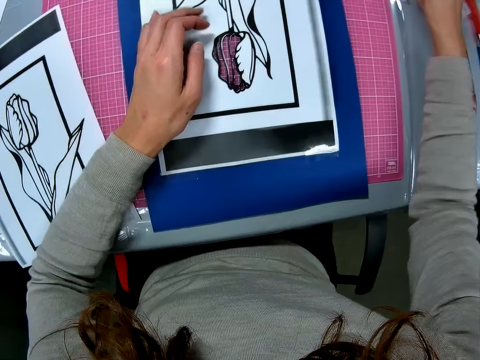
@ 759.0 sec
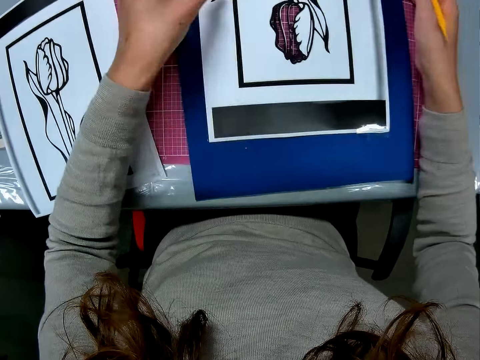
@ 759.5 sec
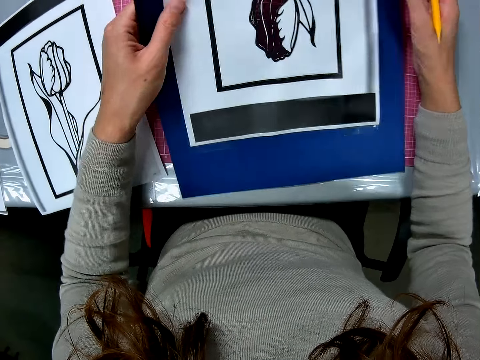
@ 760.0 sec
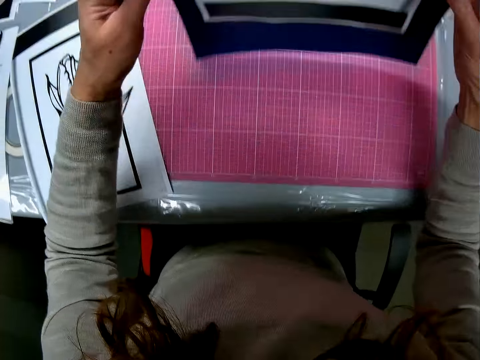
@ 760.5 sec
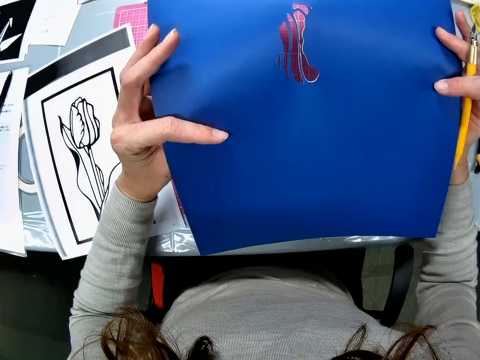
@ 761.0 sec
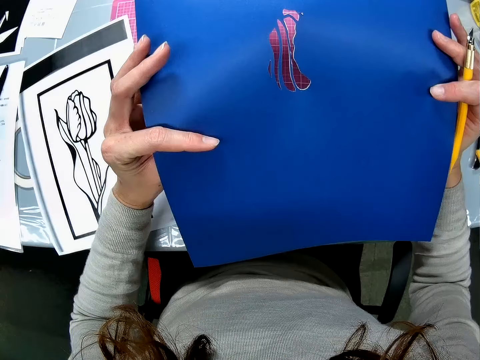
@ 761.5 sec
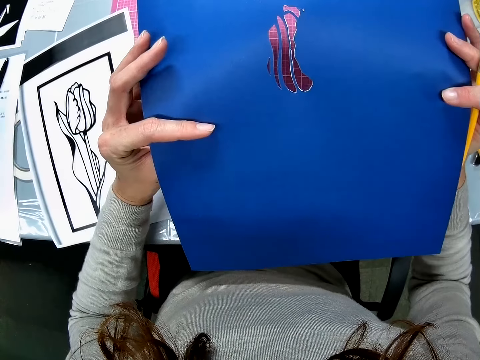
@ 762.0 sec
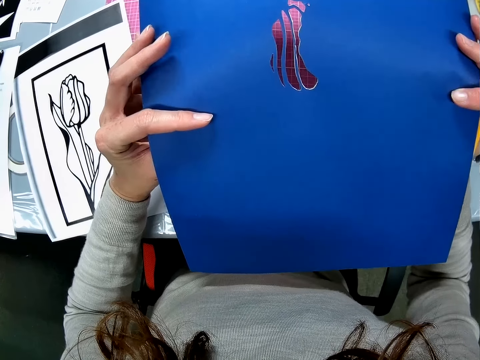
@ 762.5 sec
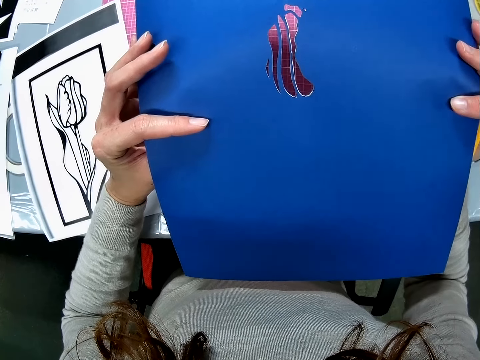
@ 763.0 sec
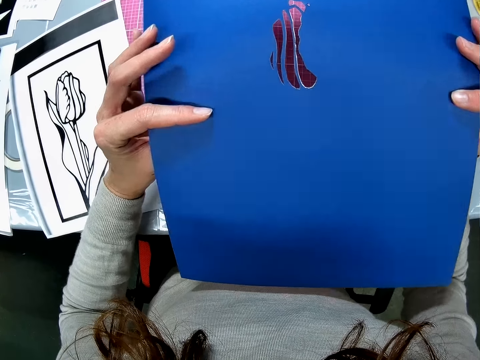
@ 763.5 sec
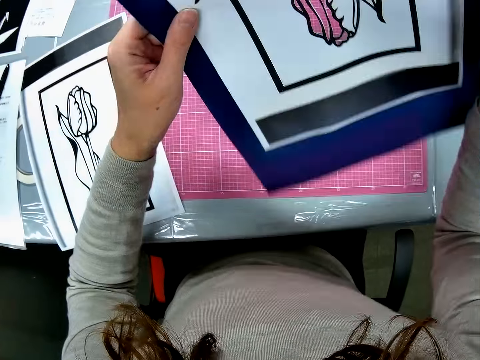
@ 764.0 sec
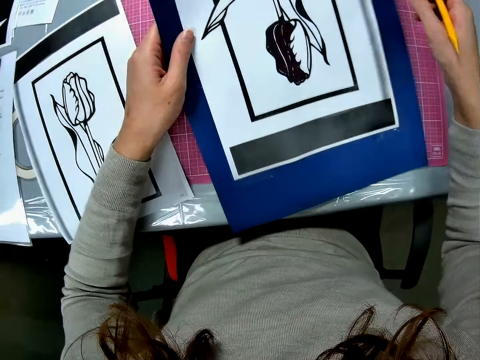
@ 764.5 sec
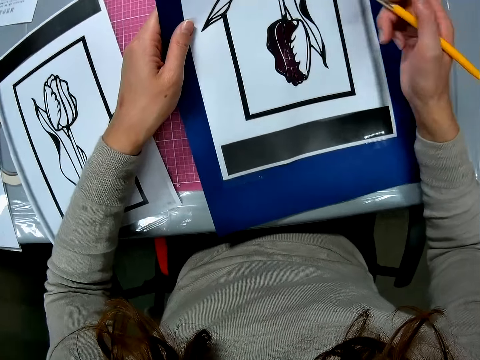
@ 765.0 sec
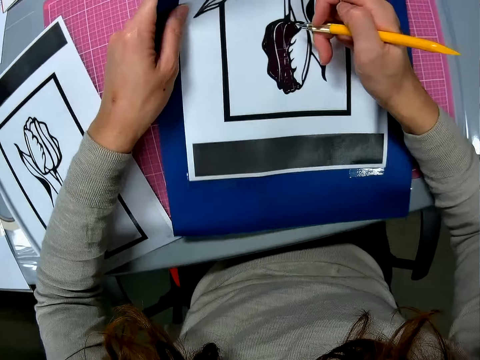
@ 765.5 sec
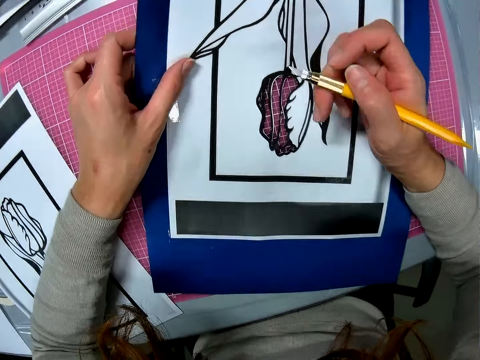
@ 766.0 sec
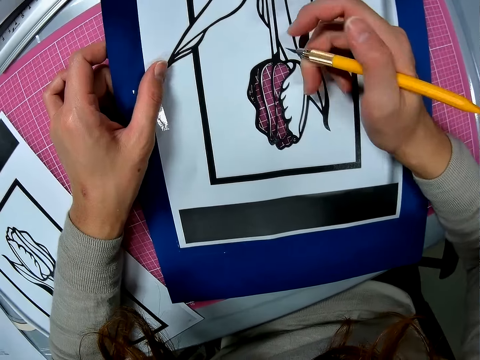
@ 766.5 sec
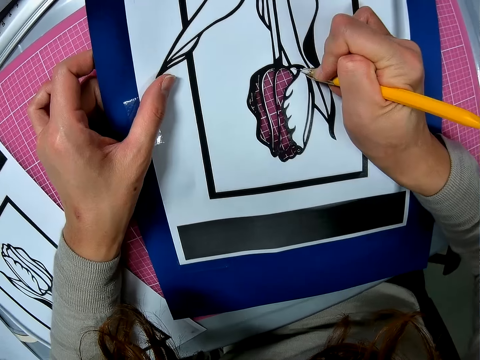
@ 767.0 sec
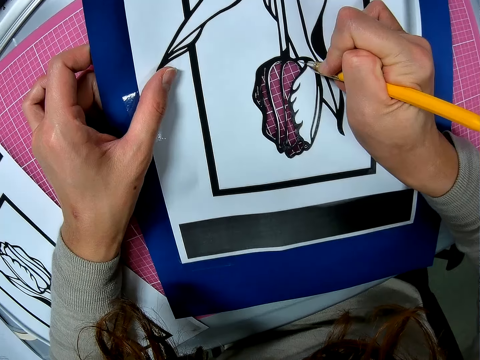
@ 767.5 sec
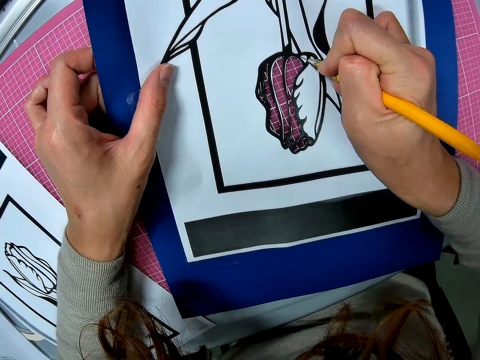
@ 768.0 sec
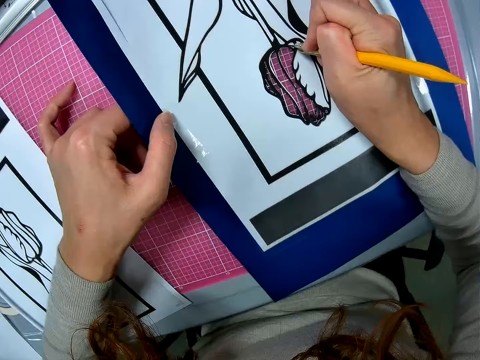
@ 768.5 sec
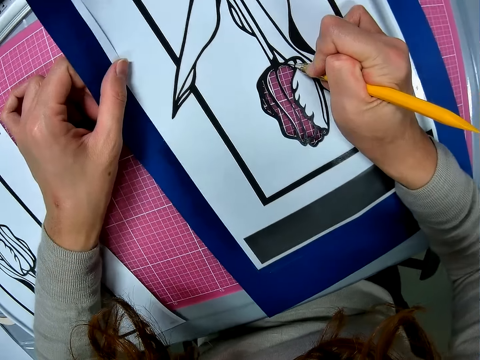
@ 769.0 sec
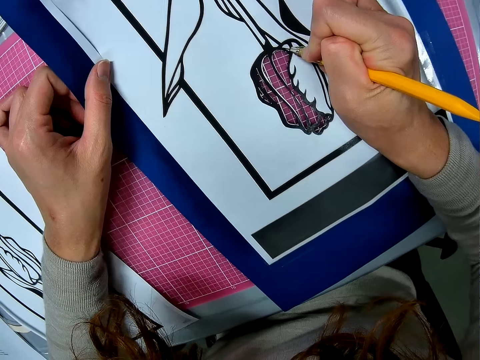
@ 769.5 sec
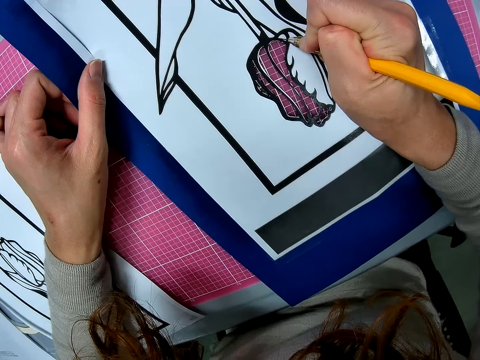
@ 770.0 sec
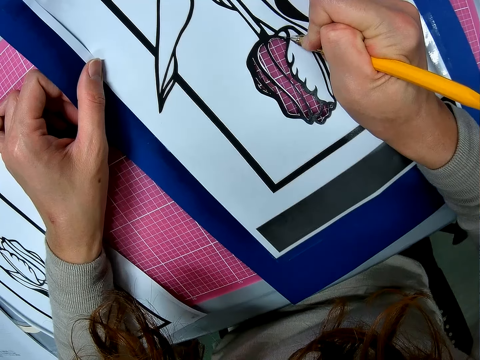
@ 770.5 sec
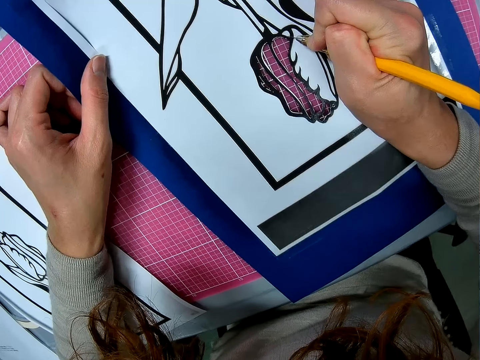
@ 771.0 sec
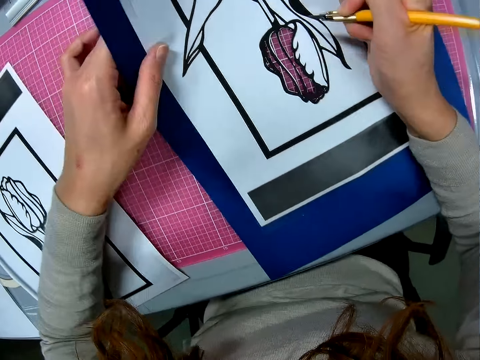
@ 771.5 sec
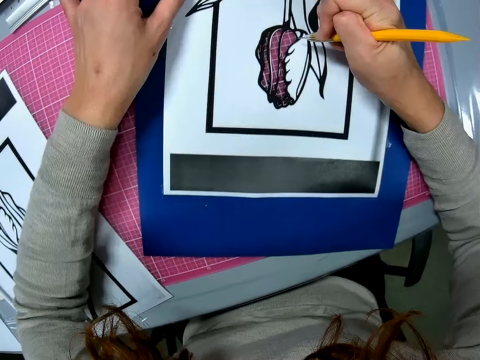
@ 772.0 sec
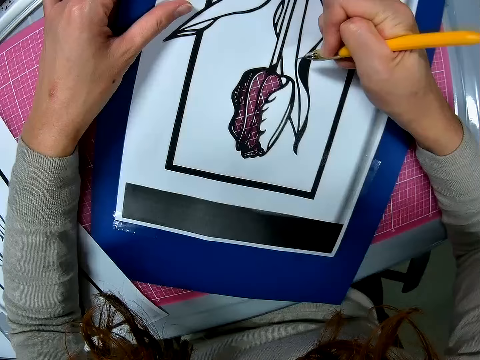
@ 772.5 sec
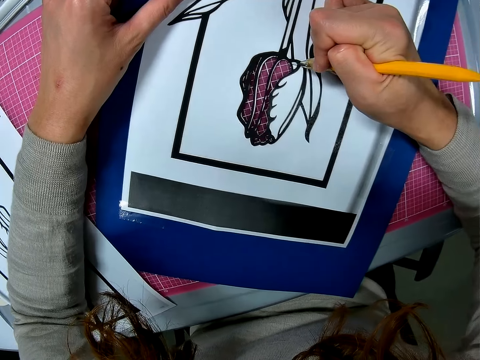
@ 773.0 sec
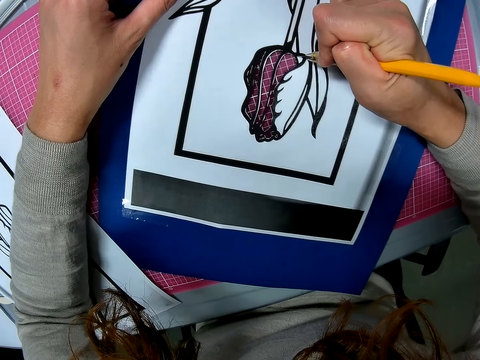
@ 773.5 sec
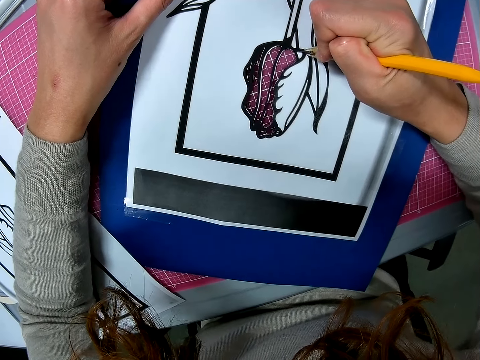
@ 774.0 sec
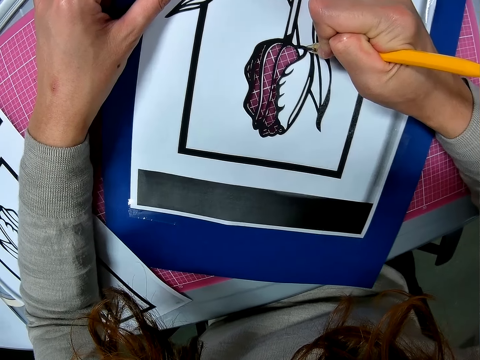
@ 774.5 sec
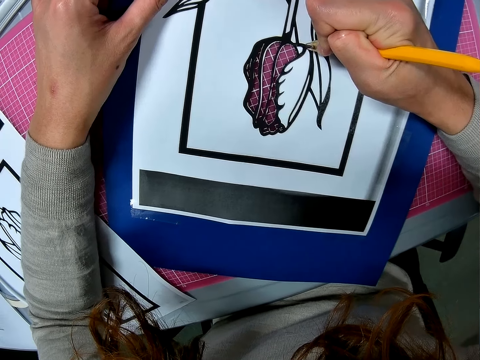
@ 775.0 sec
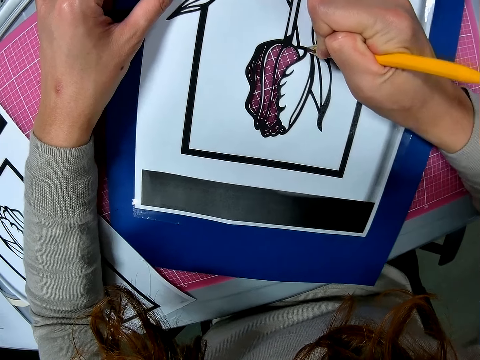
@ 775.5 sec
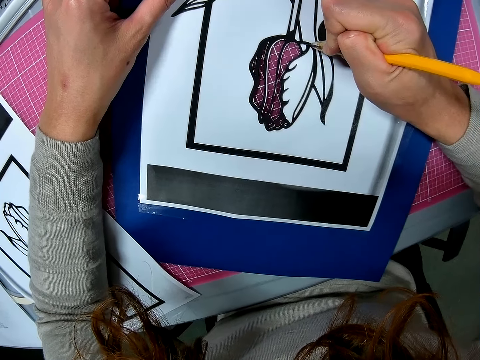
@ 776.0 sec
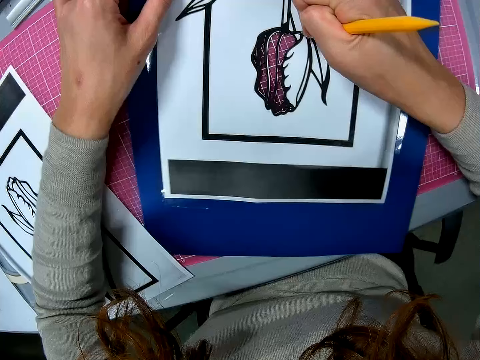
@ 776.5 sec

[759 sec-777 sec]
The camera wearer lifts the paper and turns the paper on the table. They return the paper and put the paper on the table. They cut the drawing with a pen knife. They continue cutting the paper with the scalpel. They turn the paper and cut the drawing with the pen knife.

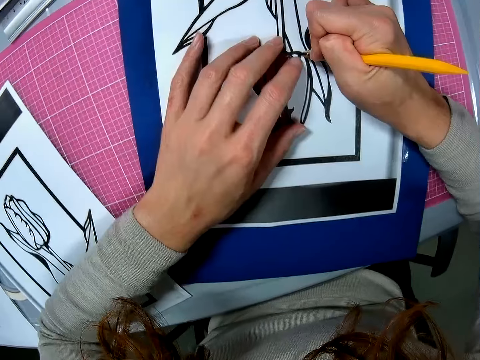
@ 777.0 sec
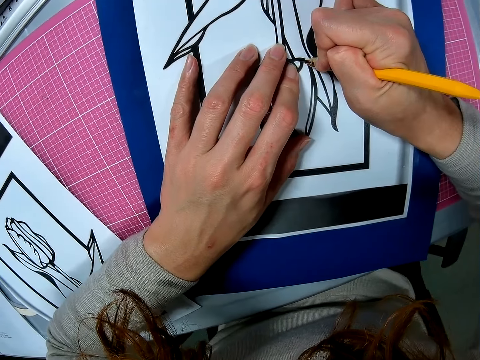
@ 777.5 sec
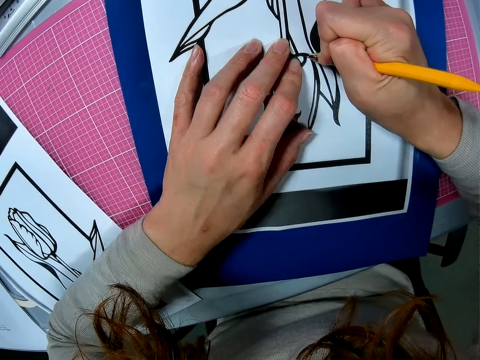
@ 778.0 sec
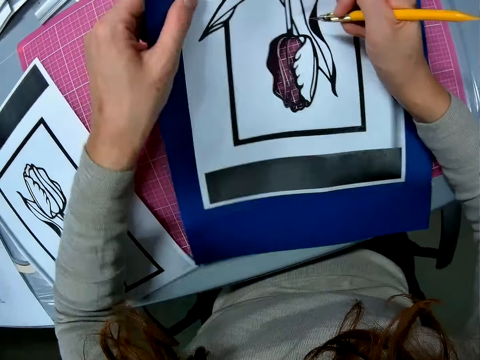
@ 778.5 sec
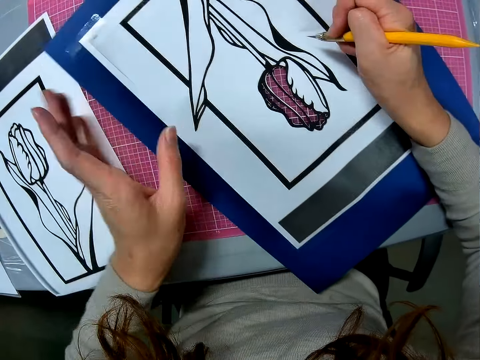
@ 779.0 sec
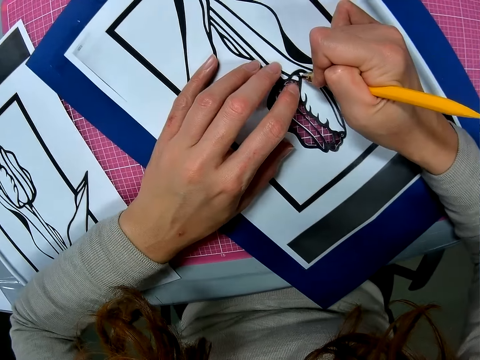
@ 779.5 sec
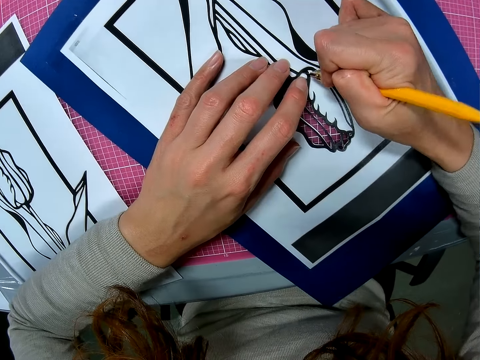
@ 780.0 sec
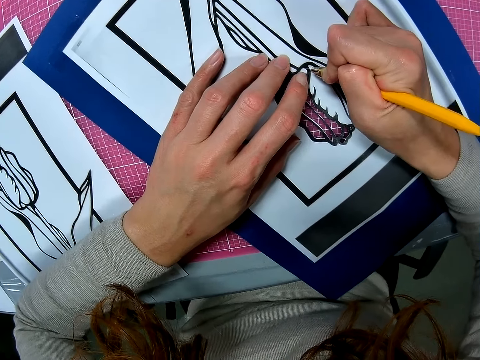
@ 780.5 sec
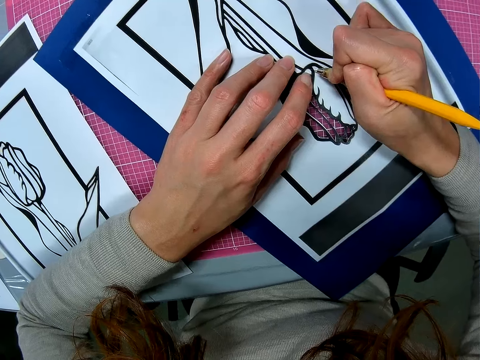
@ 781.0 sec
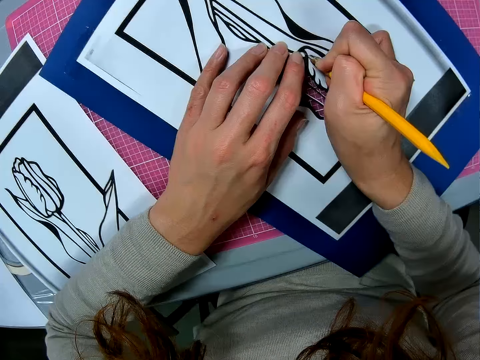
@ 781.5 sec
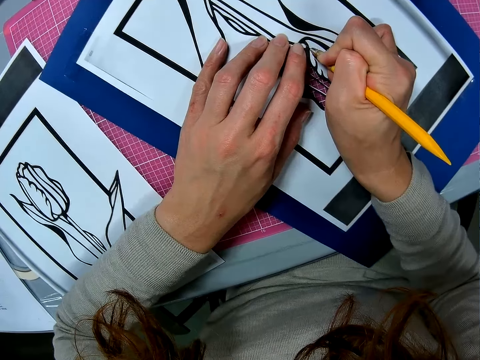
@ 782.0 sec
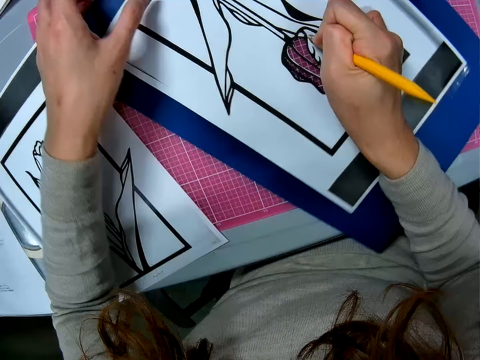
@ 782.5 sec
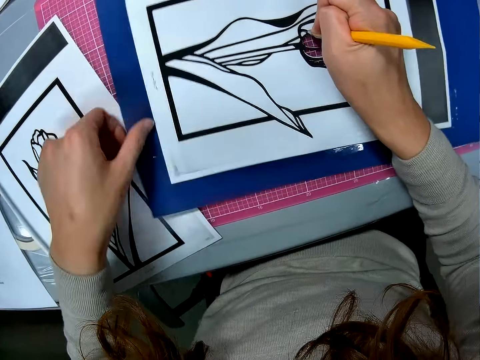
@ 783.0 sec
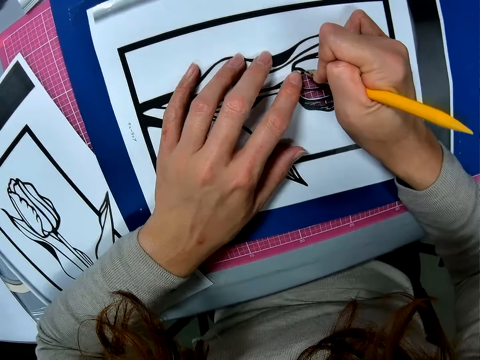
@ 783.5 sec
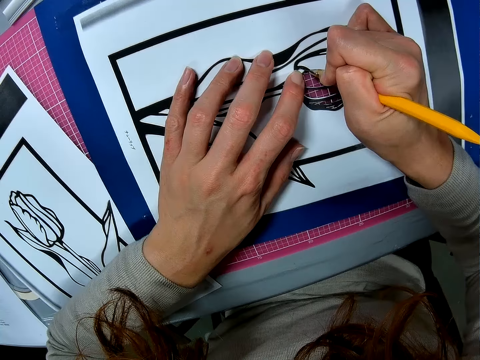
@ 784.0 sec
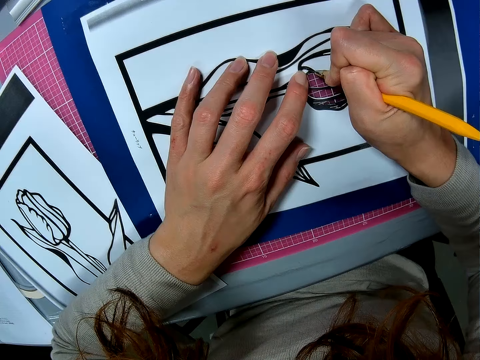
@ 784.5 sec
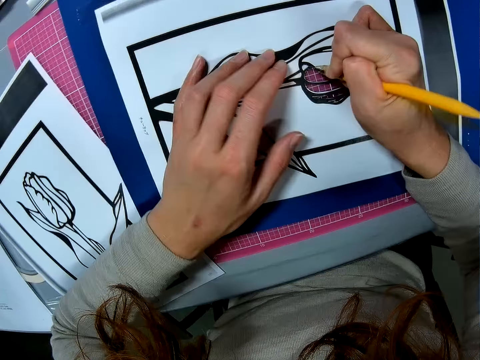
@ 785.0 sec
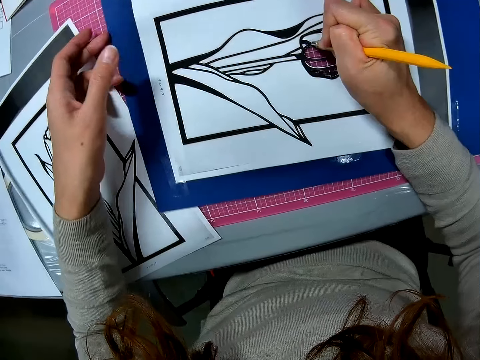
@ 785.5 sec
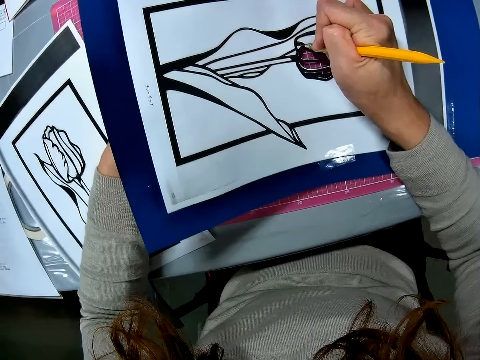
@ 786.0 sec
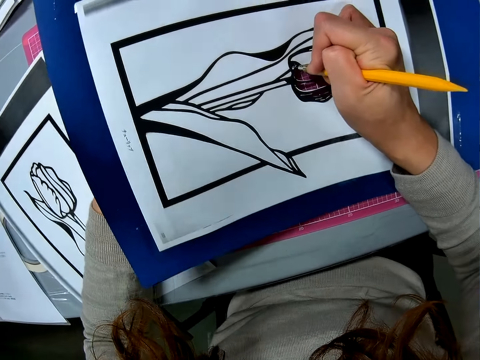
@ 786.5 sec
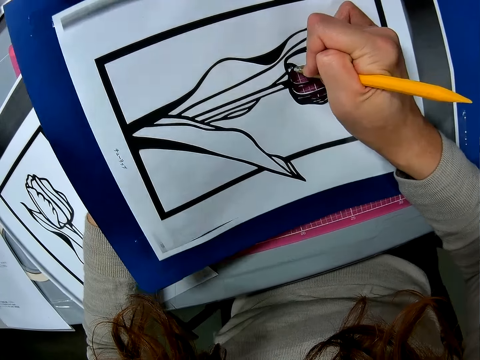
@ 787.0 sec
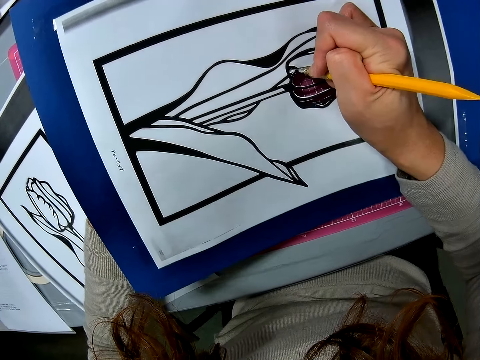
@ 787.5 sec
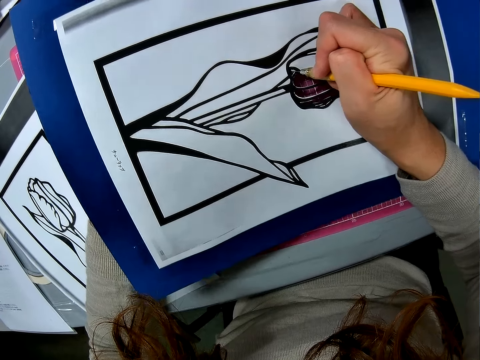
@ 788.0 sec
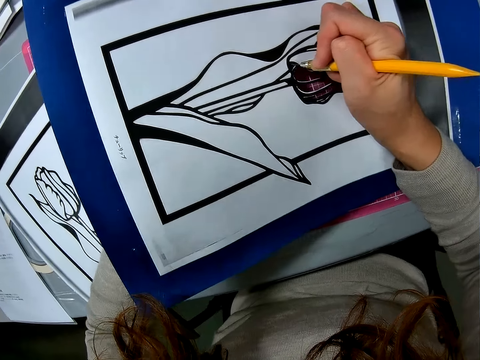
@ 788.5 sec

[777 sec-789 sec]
The camera wearer turns the paper and adjusts the paper on the table. They cut the drawing with a pen knife. They turn the paper and adjust the paper on the table. They cut the drawing with the pen knife. They hold the paper and cut the drawing with the pen knife.
